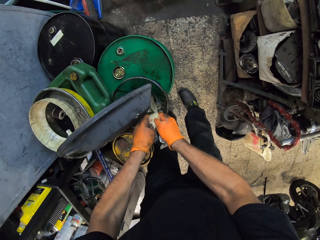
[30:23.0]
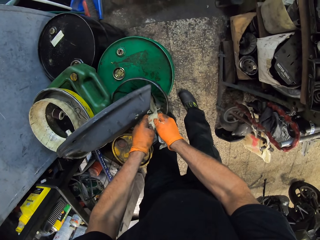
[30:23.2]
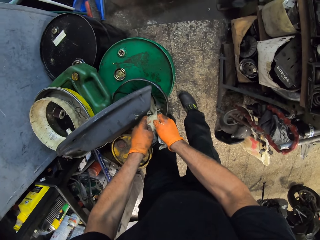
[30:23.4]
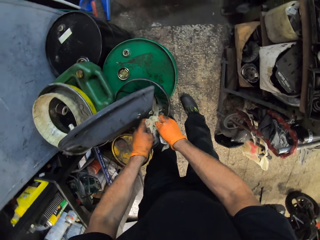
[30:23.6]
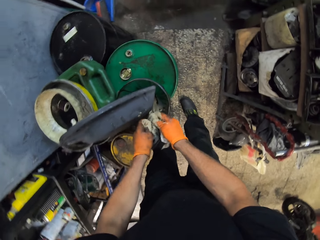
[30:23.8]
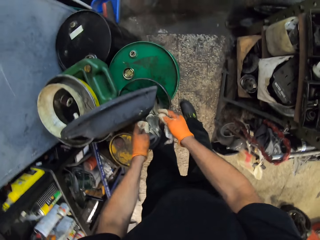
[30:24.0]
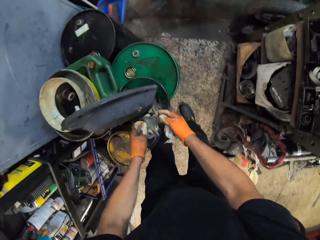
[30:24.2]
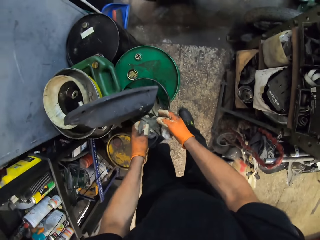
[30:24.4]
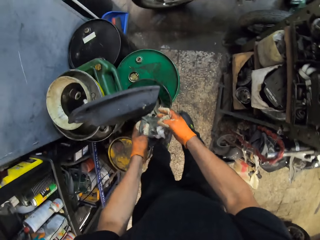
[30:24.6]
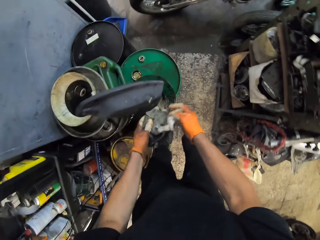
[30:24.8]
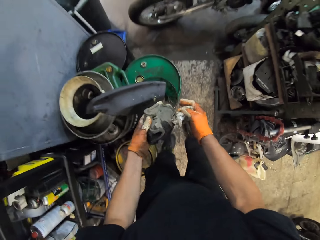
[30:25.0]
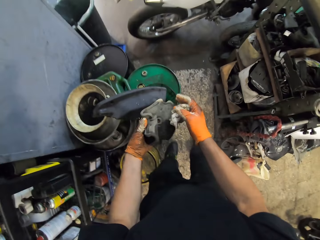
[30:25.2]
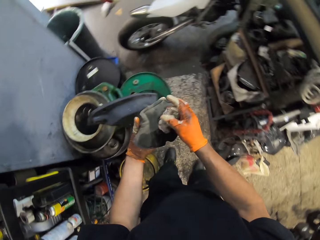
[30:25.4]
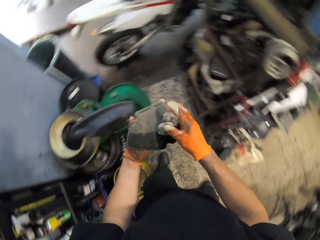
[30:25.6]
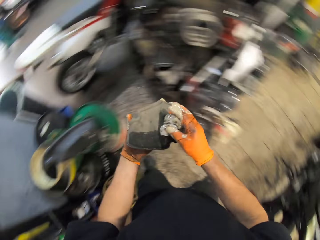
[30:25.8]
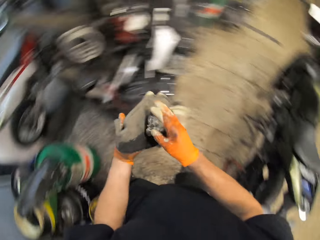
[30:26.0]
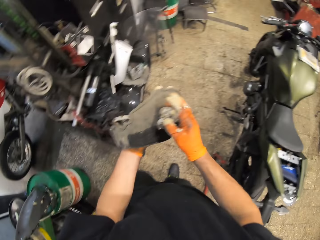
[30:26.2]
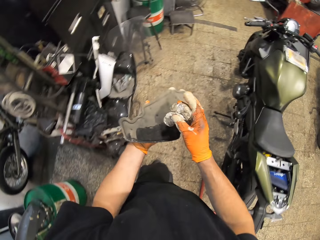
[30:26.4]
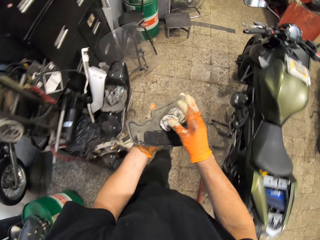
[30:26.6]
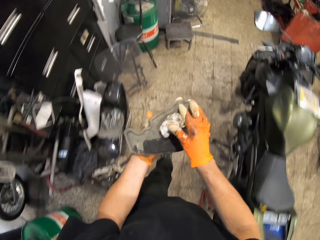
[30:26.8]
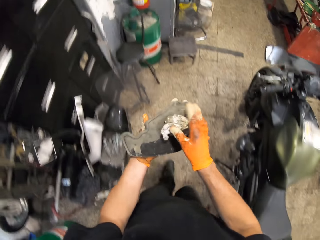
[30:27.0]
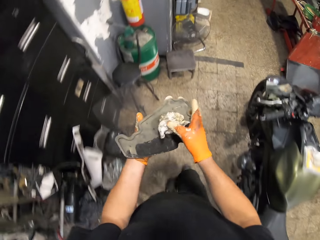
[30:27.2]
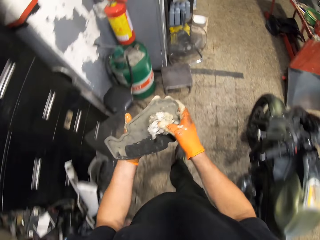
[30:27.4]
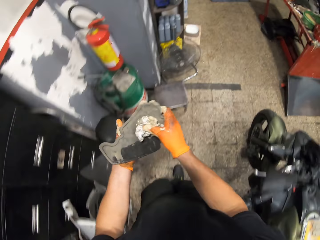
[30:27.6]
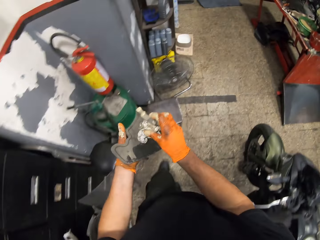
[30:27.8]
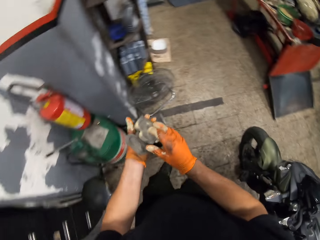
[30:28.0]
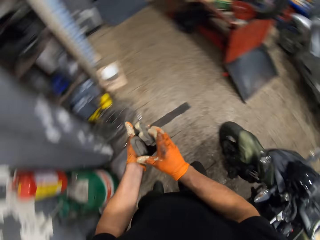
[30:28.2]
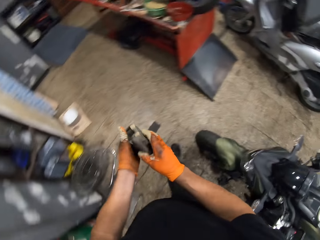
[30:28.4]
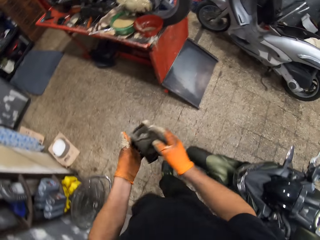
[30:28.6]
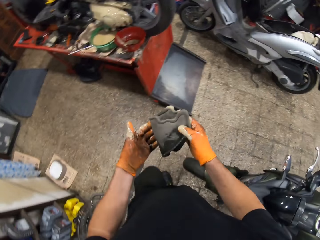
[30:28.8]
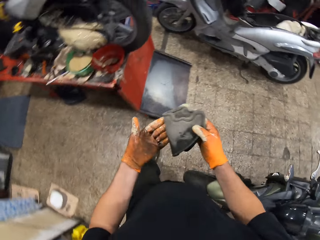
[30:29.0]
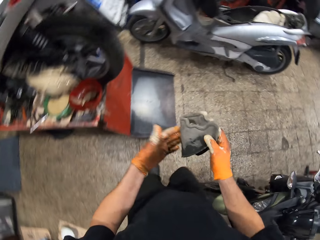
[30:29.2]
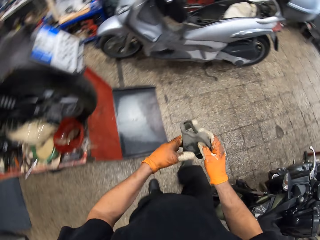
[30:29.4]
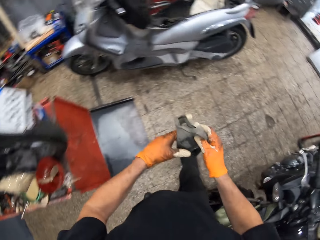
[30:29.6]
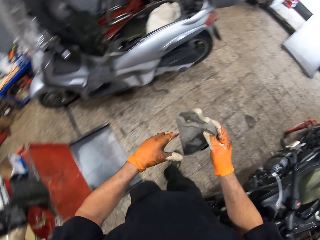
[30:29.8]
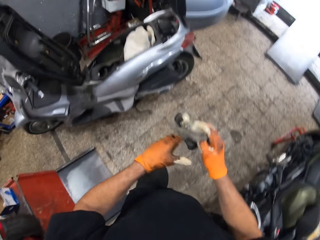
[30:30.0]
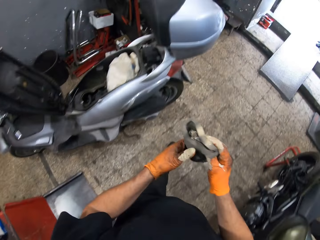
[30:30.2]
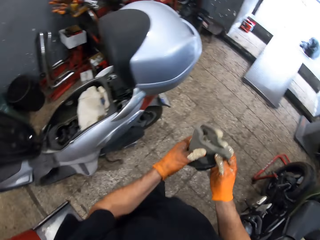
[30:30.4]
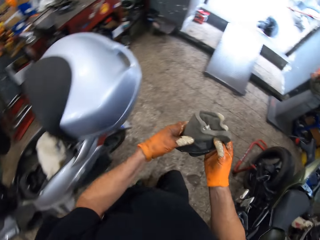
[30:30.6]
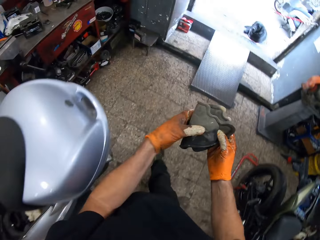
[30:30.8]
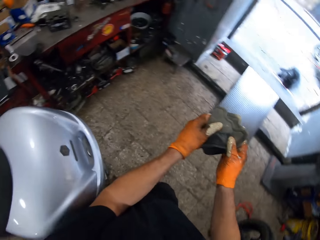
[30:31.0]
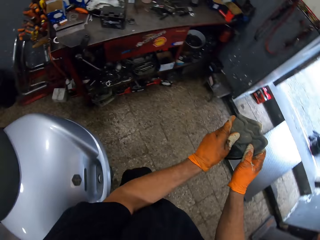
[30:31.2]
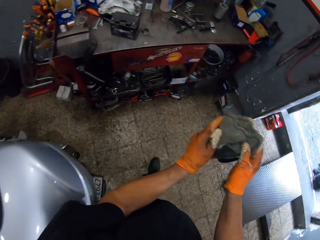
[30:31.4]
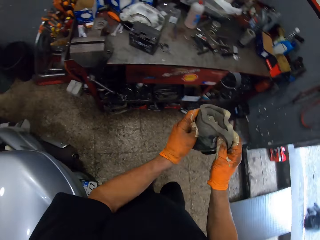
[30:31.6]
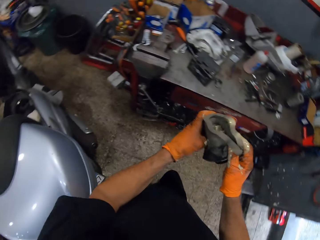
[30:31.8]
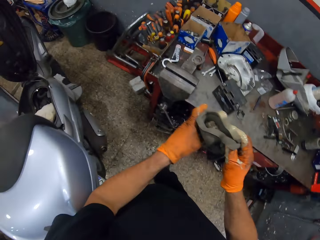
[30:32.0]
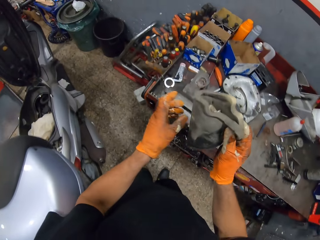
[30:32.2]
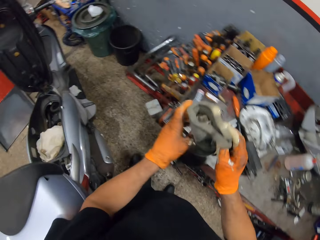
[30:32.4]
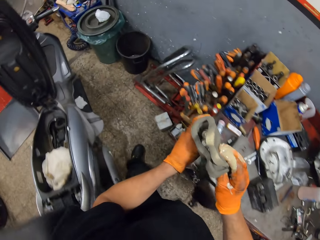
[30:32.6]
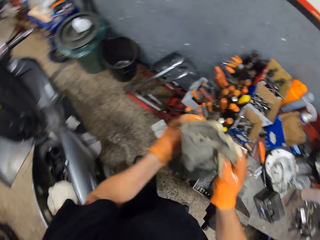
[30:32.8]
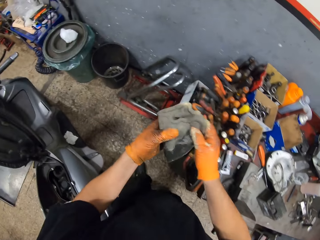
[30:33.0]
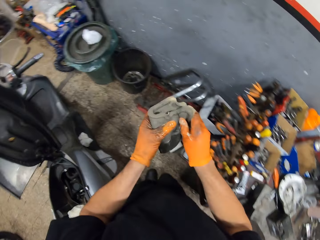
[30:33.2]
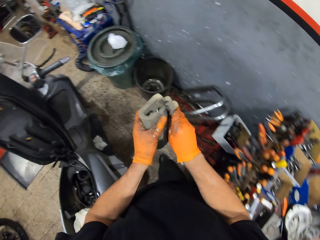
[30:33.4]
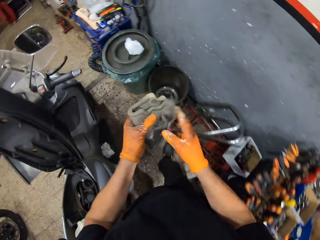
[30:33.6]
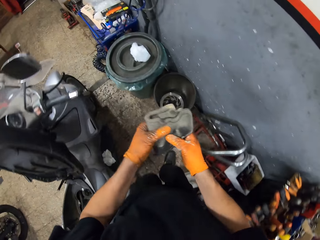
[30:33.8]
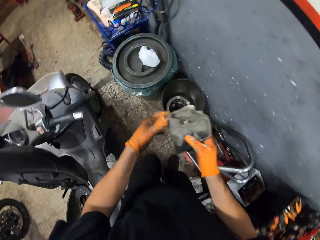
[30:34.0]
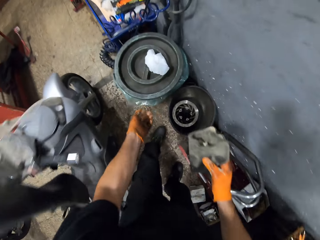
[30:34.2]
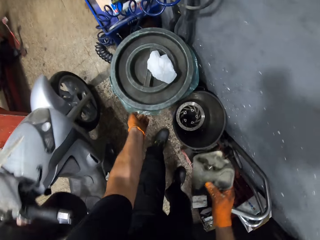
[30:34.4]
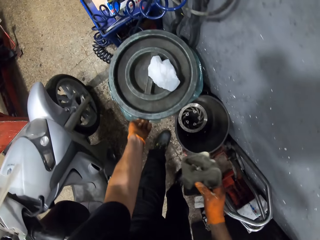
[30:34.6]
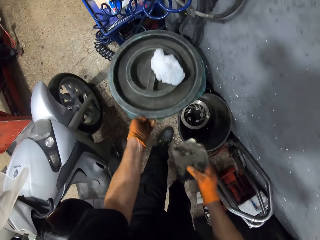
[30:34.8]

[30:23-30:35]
The camera wearer walks around the room.

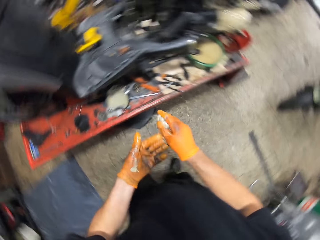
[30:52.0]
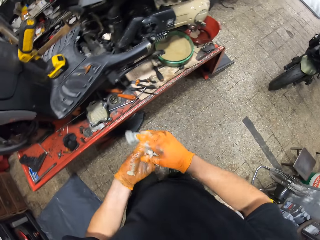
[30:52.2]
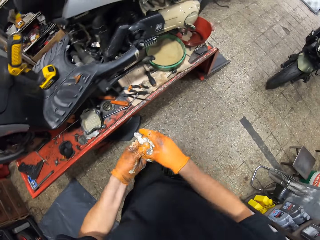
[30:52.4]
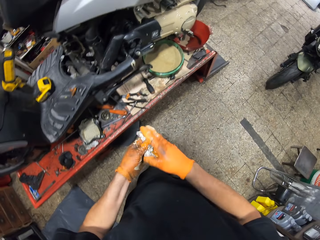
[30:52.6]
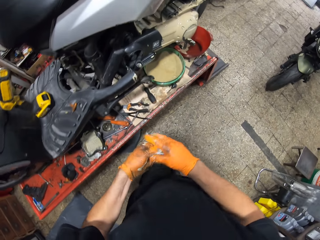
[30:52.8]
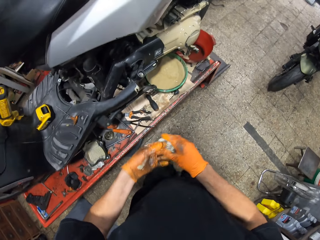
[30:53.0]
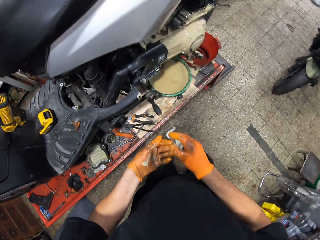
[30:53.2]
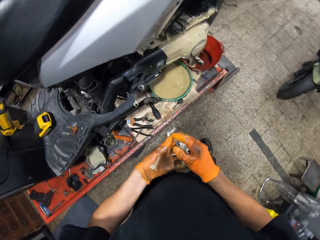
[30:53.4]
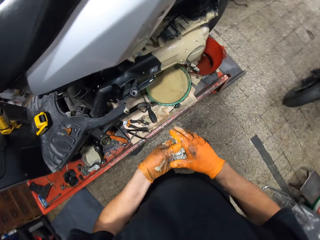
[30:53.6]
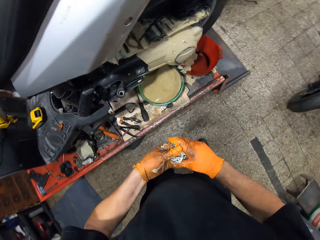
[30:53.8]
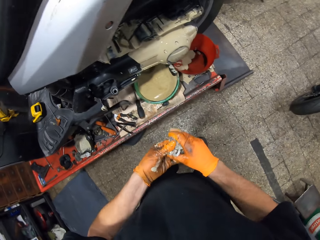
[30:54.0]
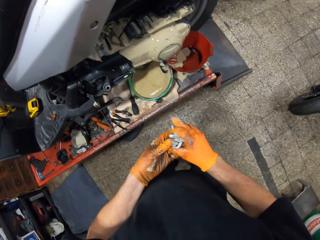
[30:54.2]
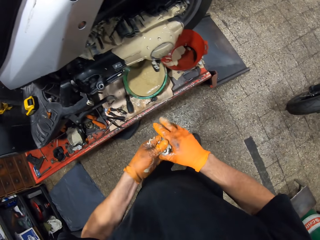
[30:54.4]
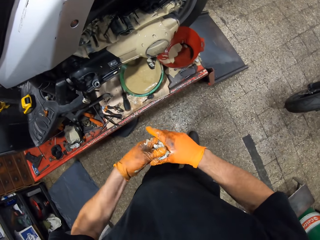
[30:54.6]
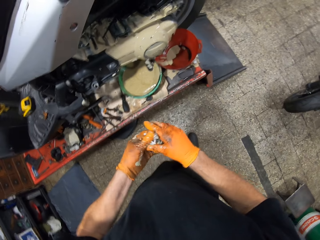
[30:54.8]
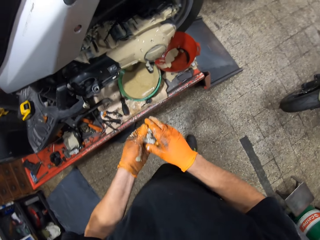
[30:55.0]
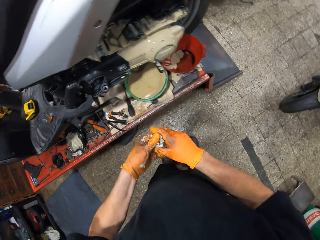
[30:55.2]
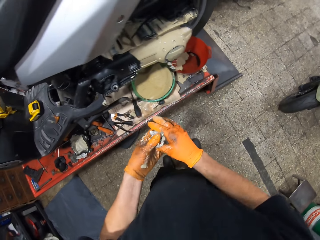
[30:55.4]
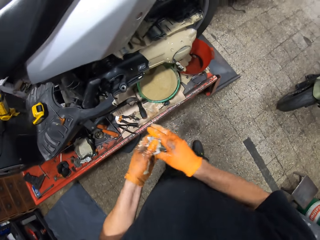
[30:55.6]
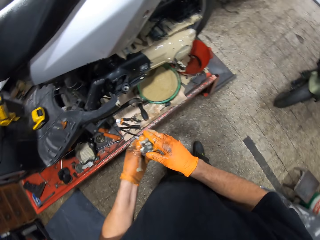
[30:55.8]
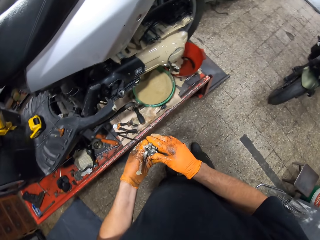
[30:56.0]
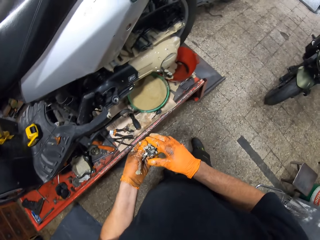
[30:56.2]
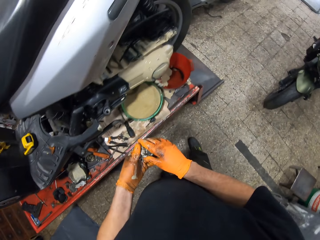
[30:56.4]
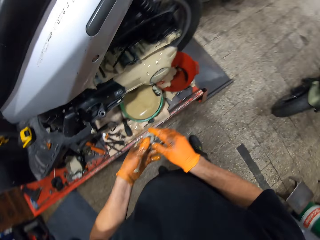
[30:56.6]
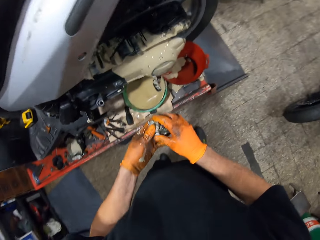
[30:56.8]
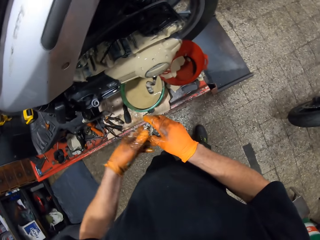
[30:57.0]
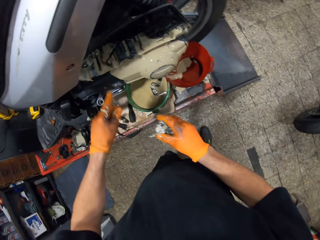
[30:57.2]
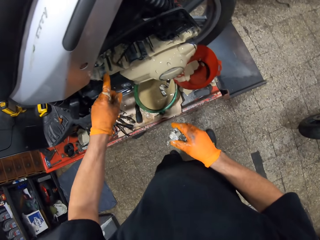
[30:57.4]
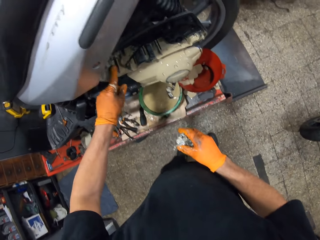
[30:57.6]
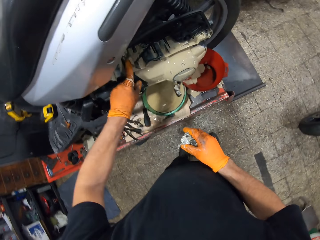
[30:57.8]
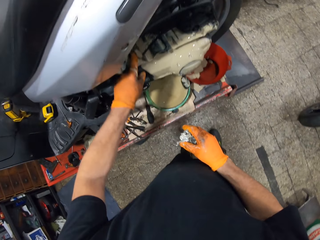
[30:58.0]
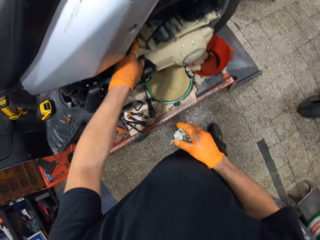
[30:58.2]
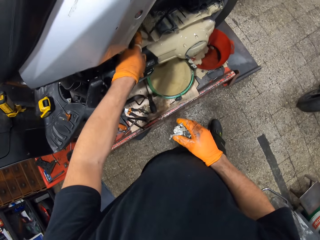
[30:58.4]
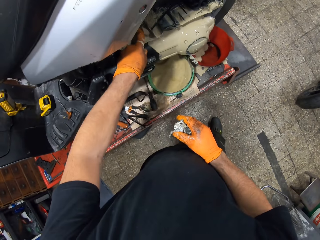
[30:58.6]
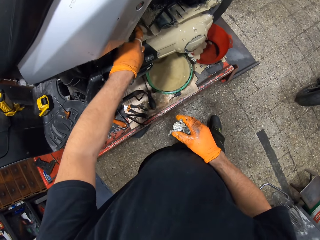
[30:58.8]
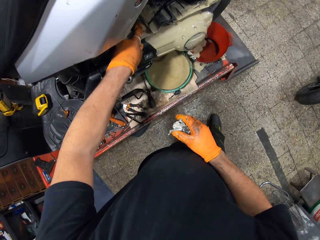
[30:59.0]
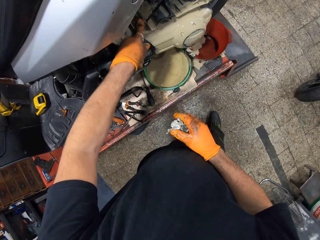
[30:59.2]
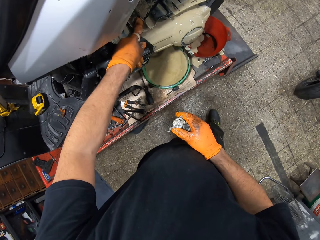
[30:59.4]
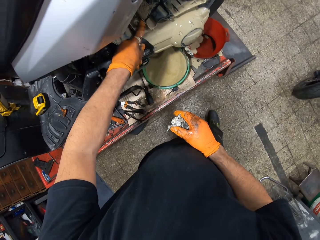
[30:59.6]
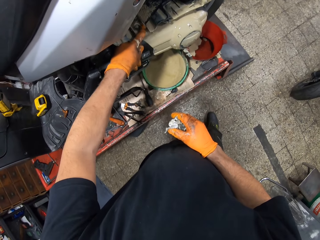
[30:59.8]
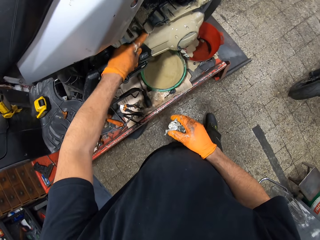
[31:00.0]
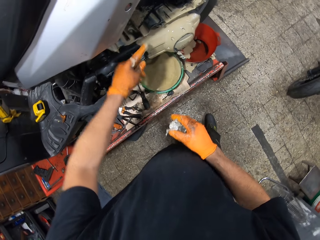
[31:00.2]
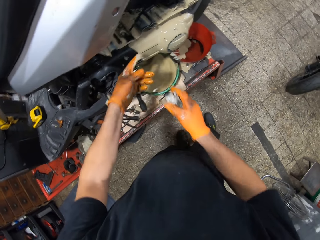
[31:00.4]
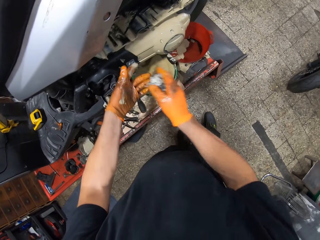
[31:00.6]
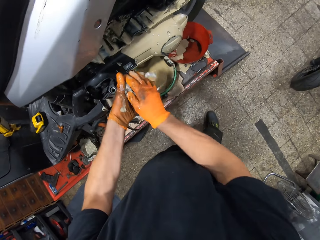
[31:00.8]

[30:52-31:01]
The camera wearer cleans both gloved hands with the tissue. He scrapes oil from the motor into the oil bowl with his gloved left hand.
